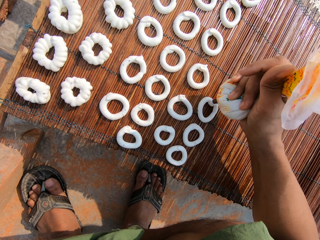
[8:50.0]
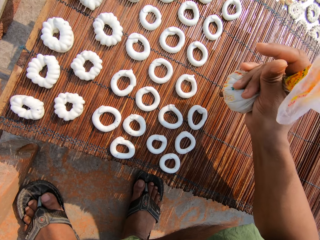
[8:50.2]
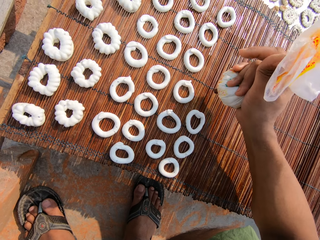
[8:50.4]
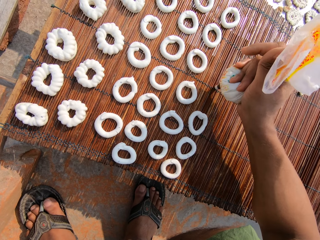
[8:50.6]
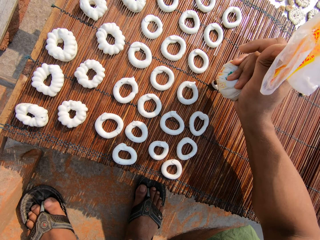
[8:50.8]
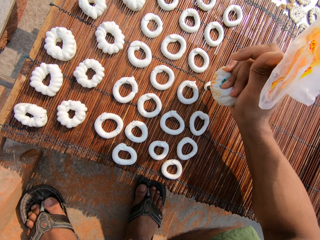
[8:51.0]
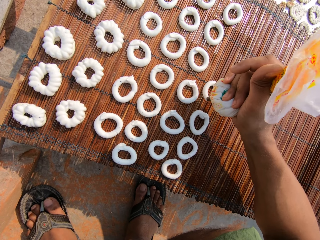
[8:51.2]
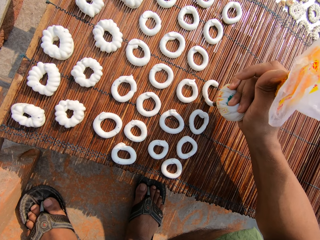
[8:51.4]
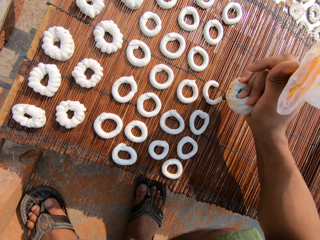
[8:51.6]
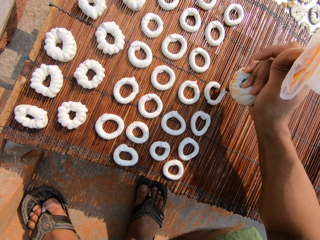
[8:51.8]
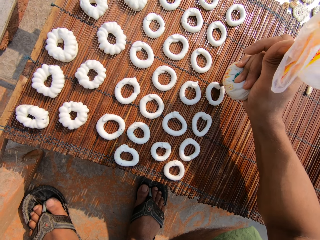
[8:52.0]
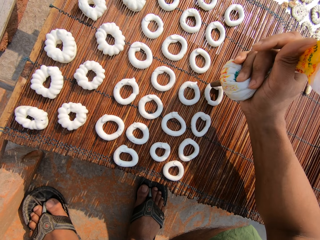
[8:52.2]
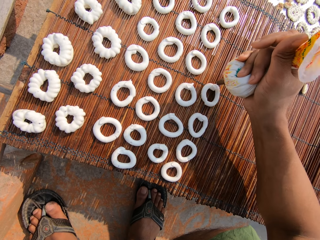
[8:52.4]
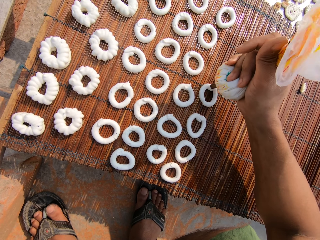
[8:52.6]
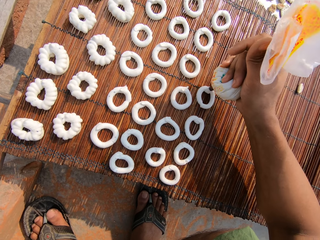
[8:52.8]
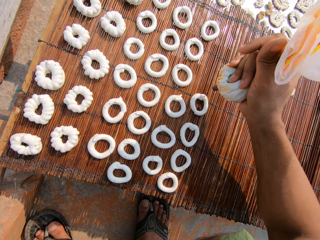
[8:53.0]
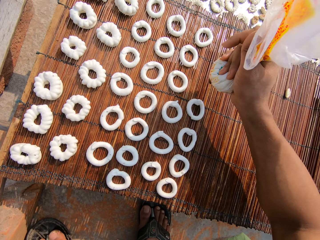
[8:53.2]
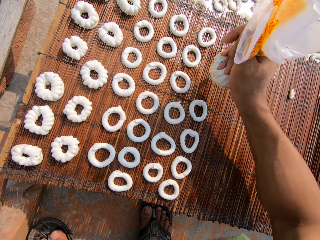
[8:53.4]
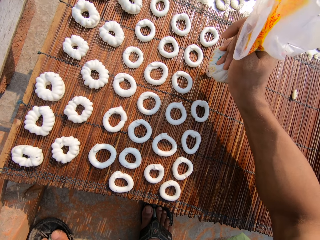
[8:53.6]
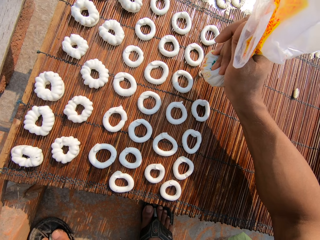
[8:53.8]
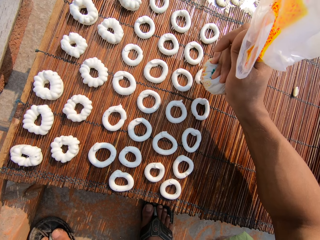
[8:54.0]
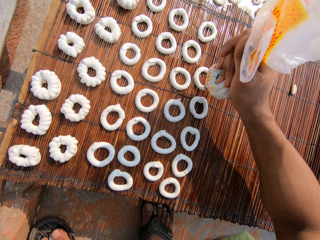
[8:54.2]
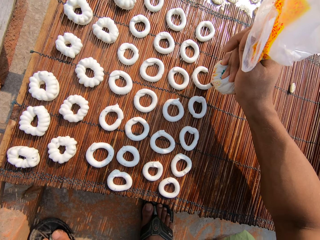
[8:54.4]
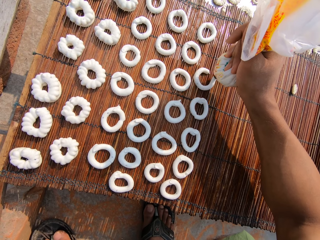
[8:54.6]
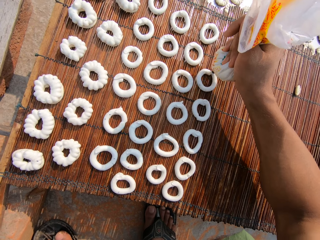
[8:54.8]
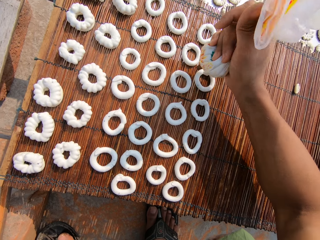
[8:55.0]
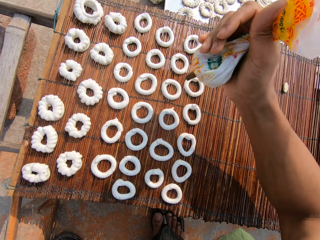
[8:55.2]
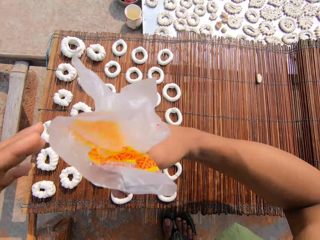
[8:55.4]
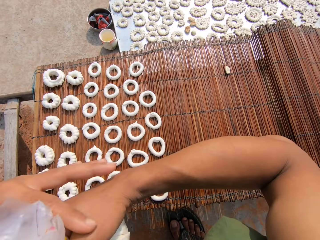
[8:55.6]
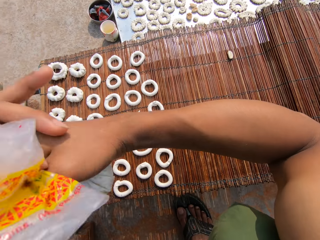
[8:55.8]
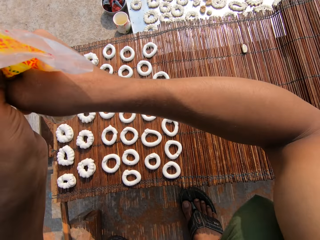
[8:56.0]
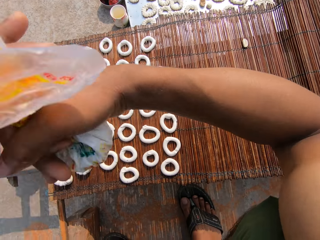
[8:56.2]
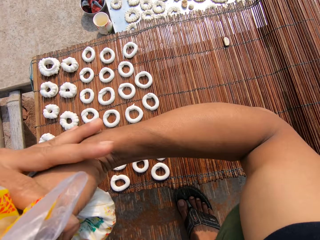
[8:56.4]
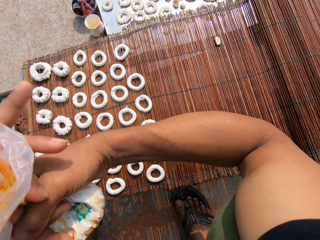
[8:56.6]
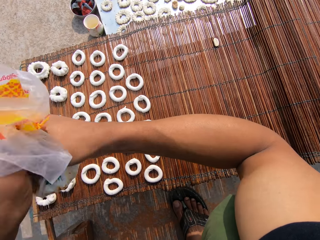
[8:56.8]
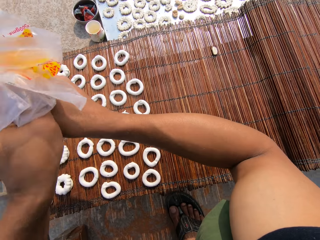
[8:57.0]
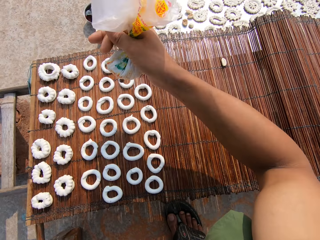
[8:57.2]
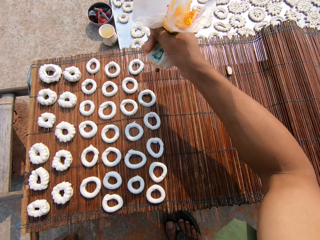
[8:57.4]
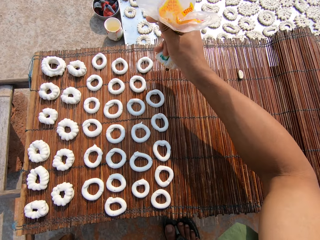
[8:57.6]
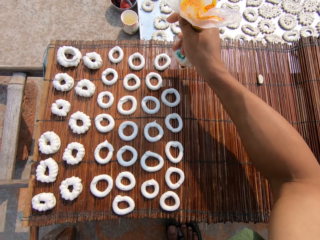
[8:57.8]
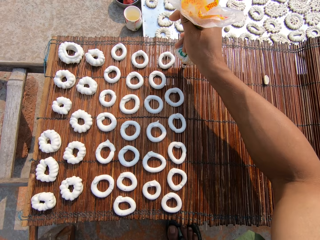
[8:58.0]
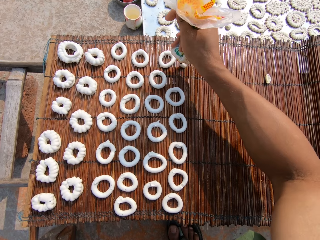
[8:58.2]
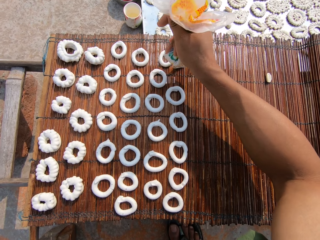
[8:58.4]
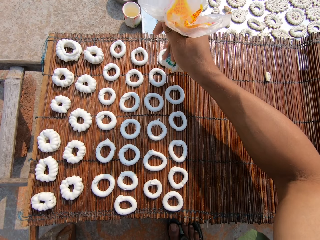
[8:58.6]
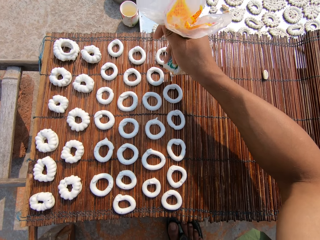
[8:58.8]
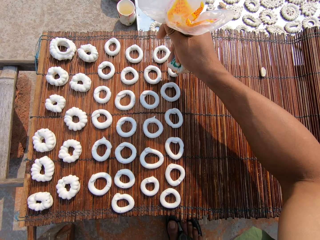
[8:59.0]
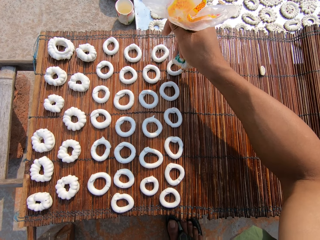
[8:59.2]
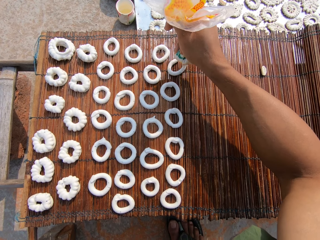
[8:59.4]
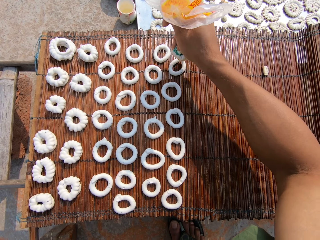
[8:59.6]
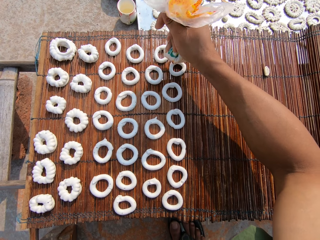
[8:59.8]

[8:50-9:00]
The camera wearer draws a circular pattern on the mat with the candy paste from the plastic bag in her right hand. She does so again. She adjusts the plastic bag in her right hand with her left hand. She draws a circular pattern on the mat with the candy paste from the plastic bag in her right hand.

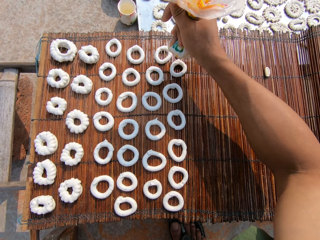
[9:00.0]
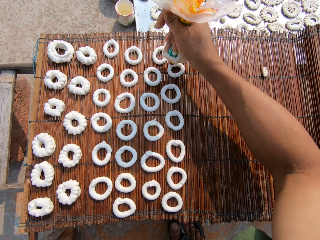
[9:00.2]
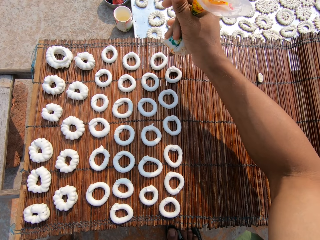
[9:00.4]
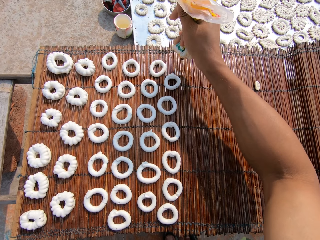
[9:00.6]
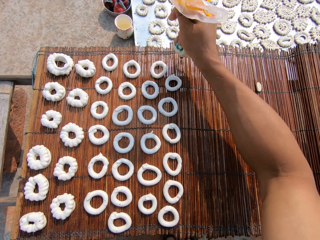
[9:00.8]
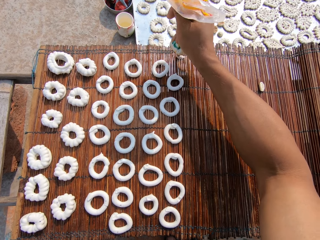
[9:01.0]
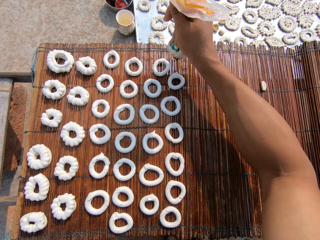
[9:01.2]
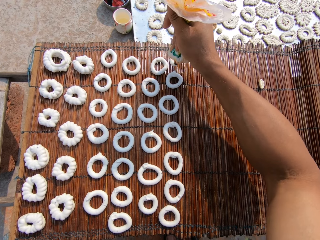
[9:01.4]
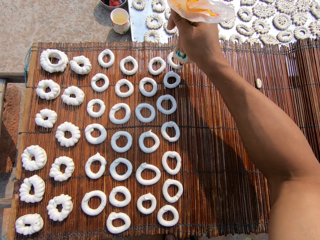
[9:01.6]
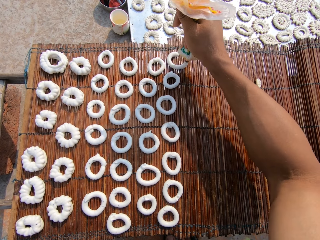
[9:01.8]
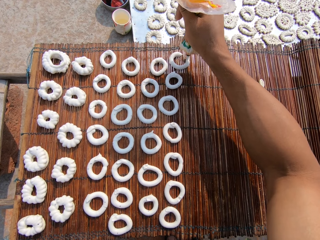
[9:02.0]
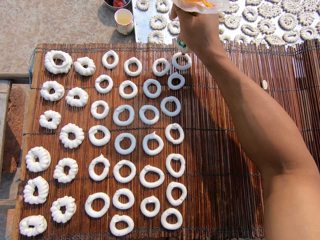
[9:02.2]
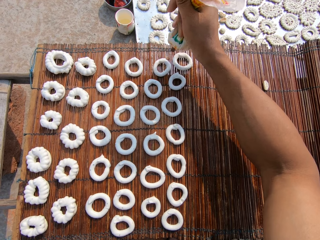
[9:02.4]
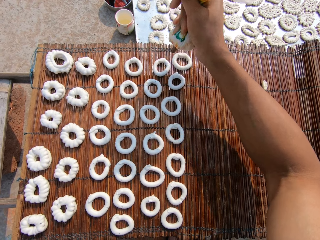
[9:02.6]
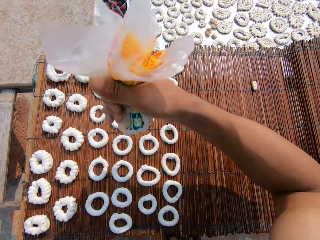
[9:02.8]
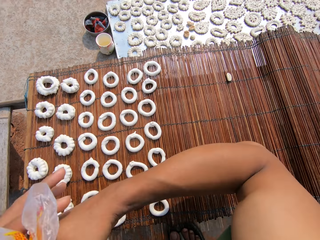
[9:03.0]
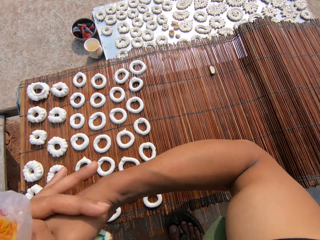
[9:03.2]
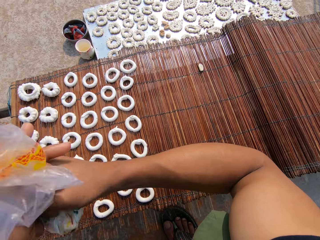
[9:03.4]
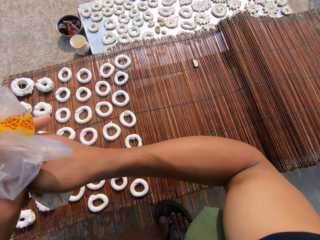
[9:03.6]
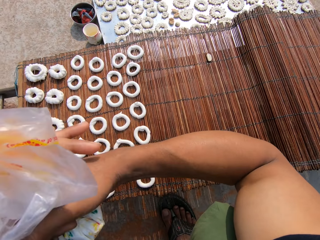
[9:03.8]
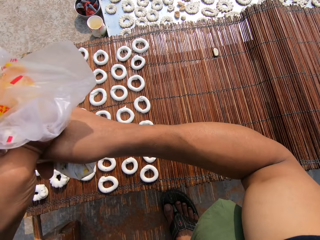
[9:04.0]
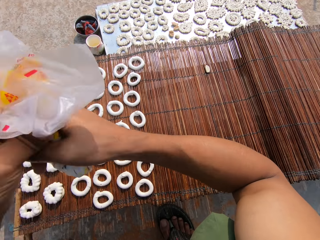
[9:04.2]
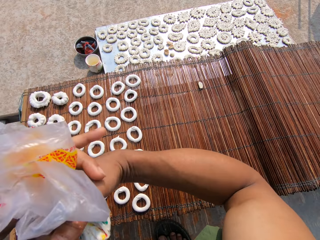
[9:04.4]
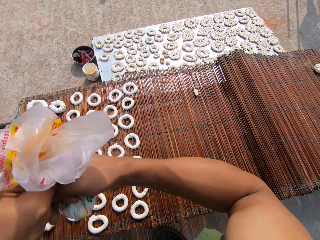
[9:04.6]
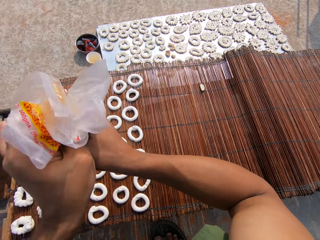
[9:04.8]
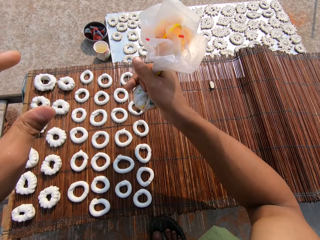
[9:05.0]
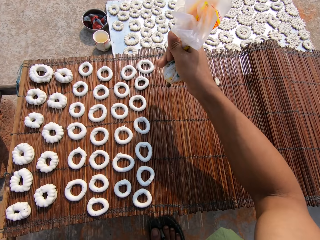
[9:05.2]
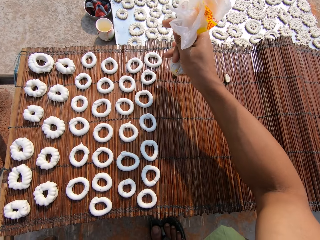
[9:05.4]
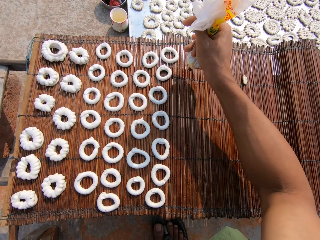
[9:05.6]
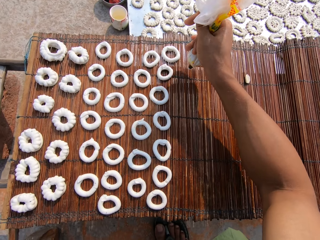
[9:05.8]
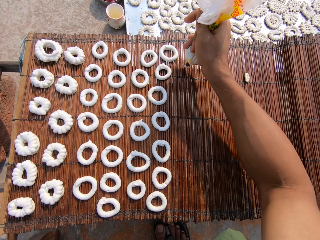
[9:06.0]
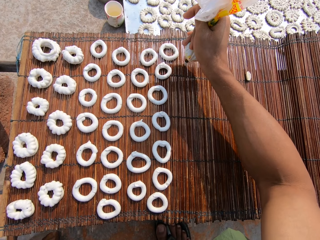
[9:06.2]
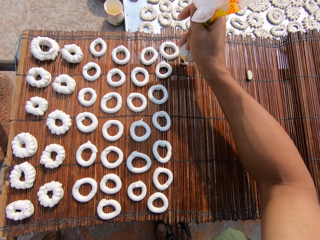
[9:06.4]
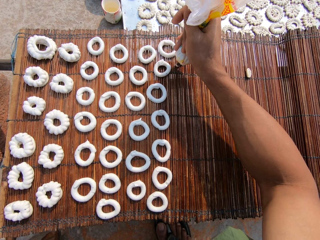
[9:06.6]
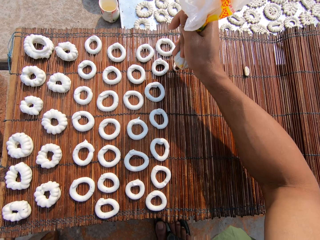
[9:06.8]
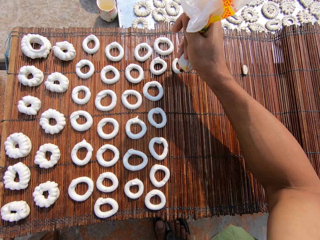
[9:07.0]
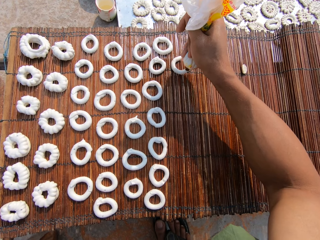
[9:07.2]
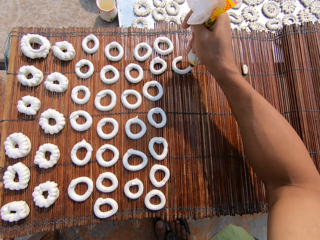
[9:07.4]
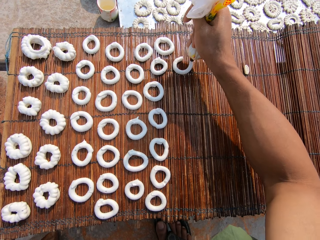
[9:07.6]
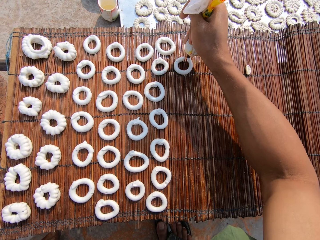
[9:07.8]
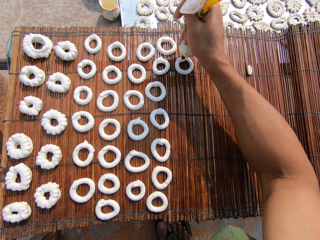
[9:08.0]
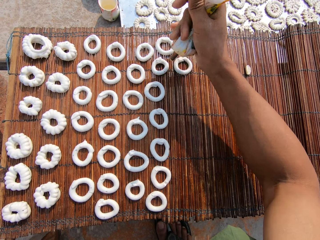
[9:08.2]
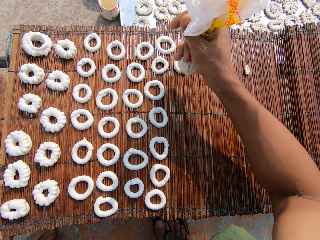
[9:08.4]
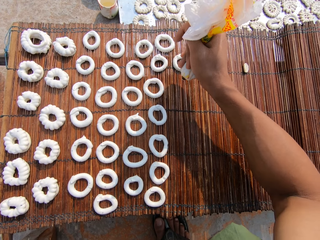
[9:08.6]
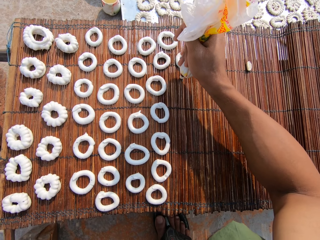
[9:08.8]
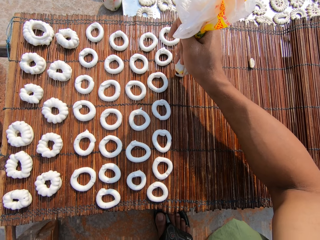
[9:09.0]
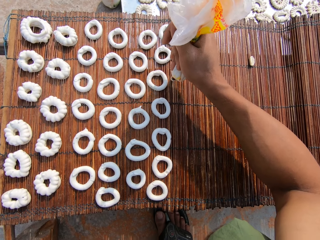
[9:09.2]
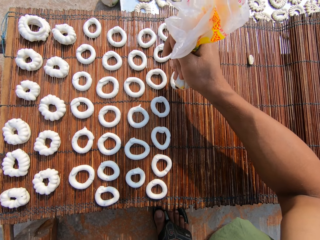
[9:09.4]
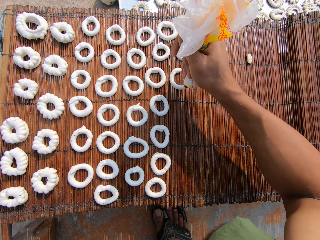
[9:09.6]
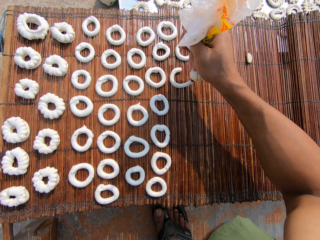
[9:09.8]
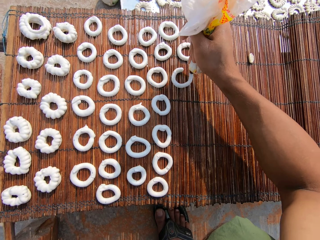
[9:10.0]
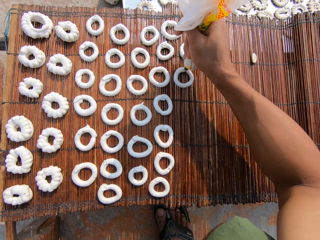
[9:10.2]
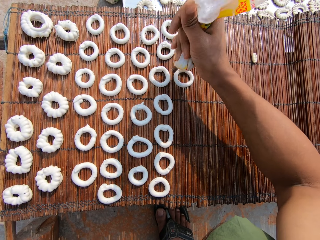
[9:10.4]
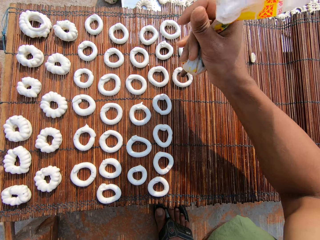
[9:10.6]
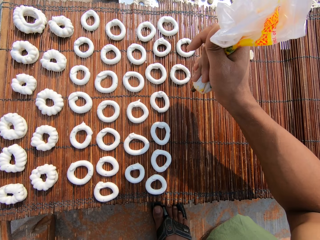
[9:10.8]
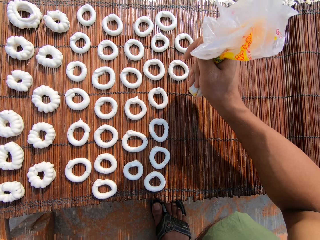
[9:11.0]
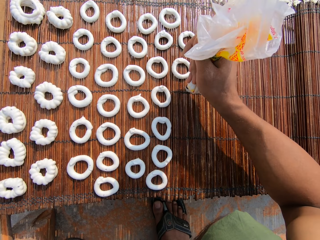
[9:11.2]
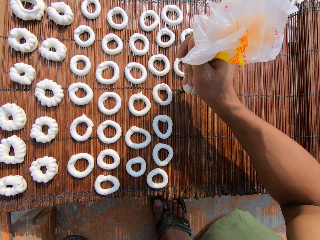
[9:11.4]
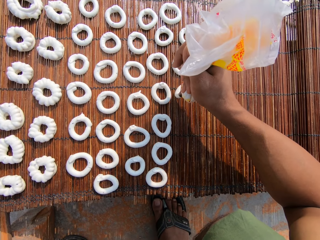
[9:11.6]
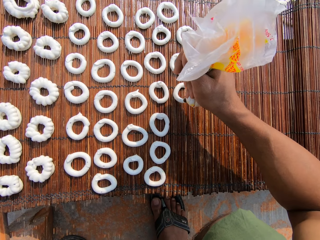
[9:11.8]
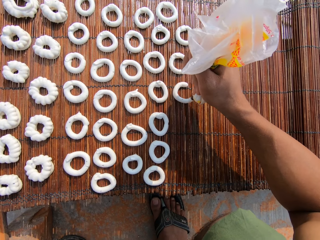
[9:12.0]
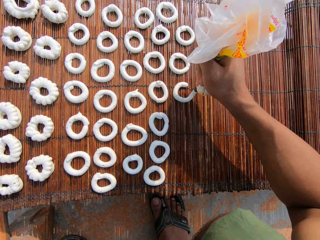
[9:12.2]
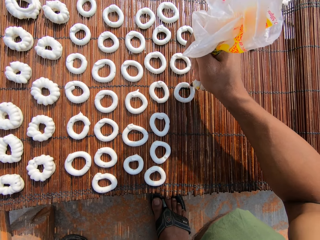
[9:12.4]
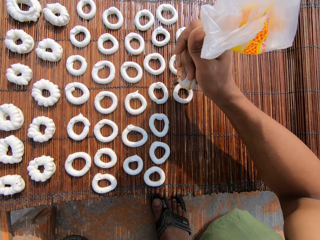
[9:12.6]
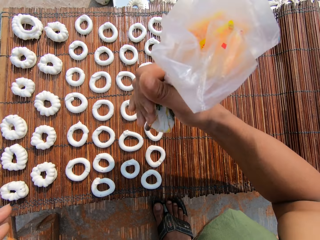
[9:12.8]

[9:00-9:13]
The camera wearer draws a circular pattern on the mat with the candy paste from the plastic bag in her right hand. She adjusts the plastic bag in her right hand with her left hand. She draws a circular pattern on the mat with the candy paste from the plastic bag in her right hand. She does so repeatedly.
